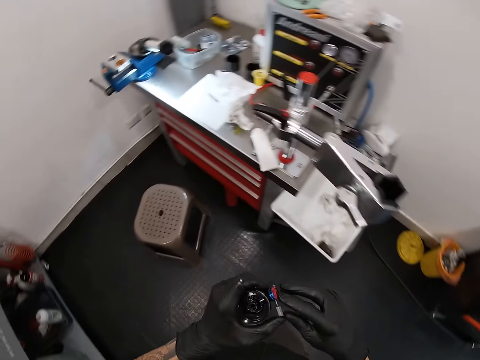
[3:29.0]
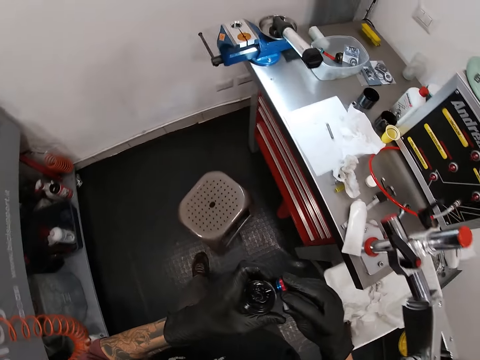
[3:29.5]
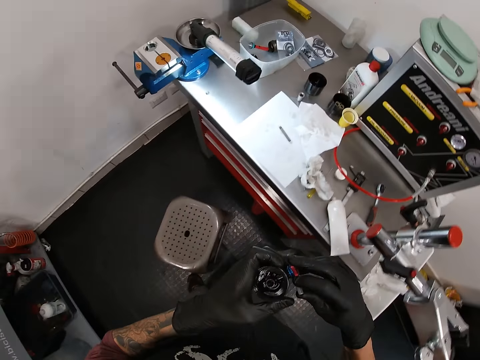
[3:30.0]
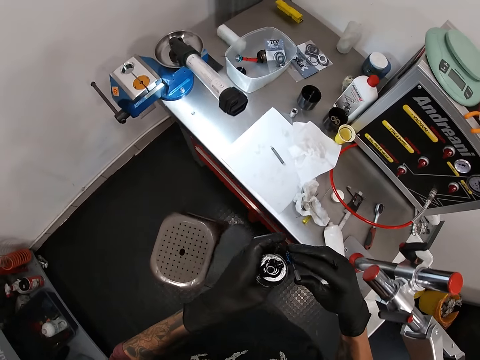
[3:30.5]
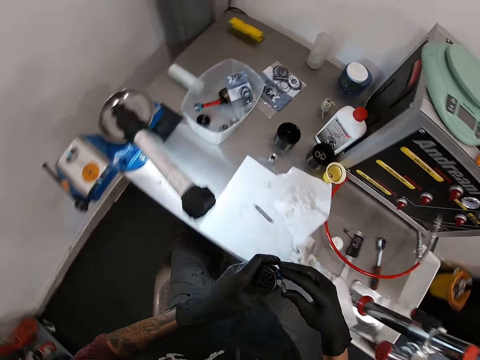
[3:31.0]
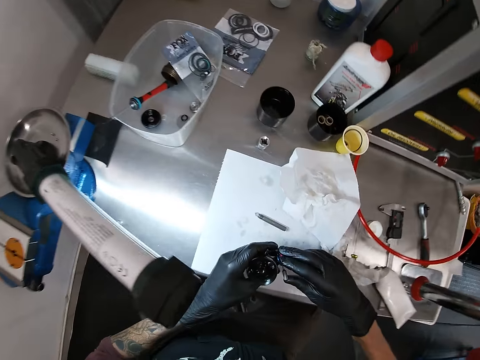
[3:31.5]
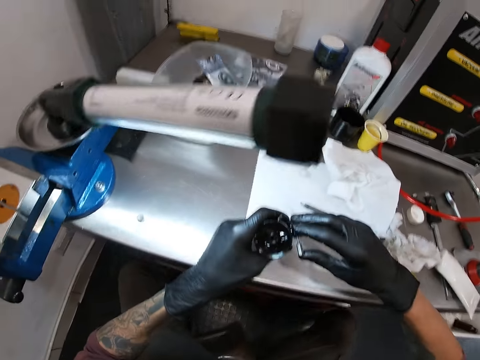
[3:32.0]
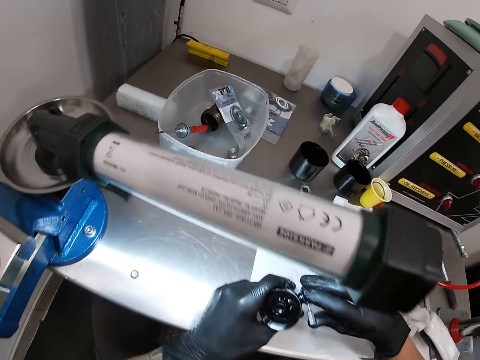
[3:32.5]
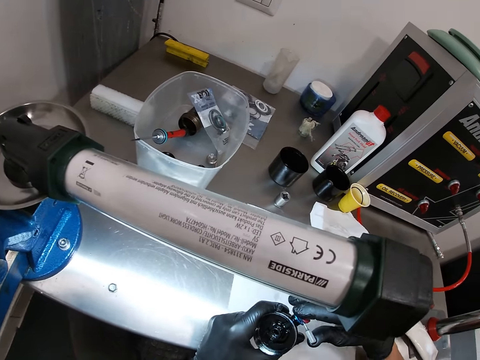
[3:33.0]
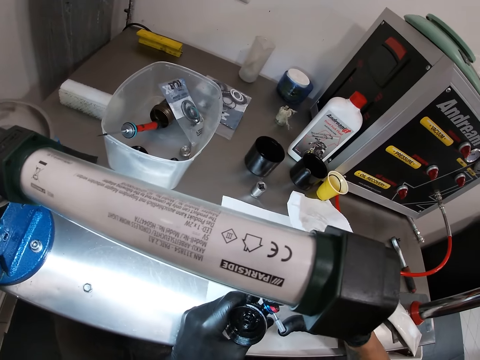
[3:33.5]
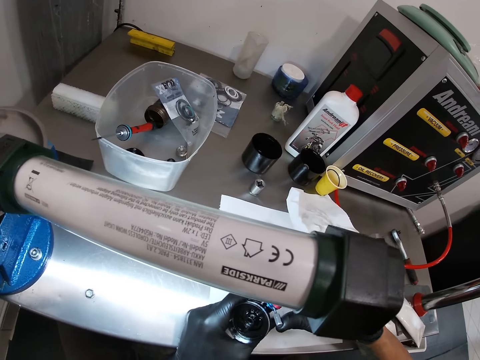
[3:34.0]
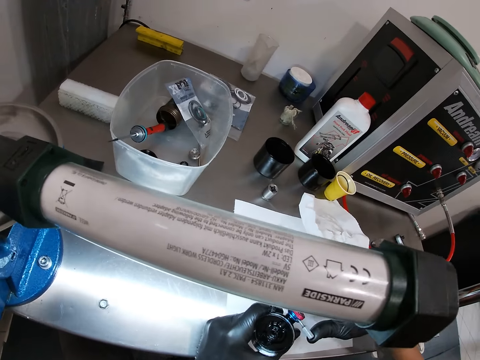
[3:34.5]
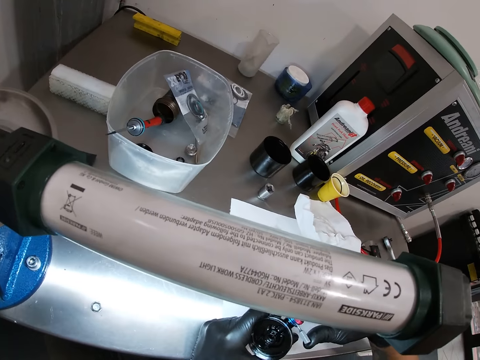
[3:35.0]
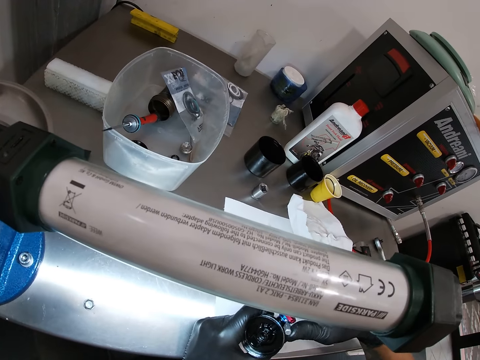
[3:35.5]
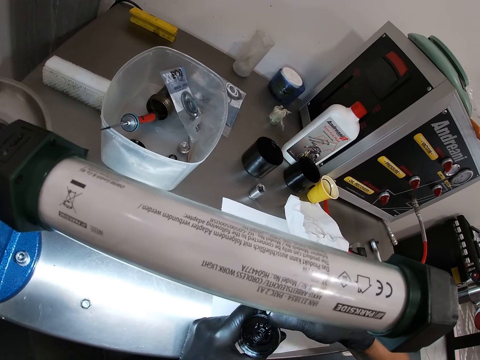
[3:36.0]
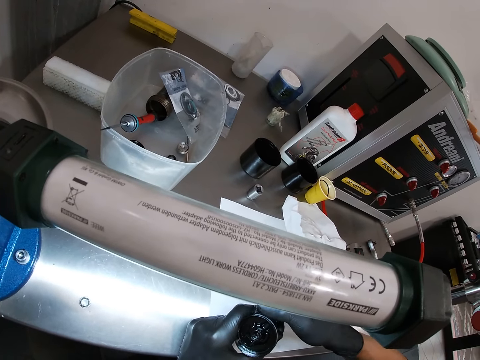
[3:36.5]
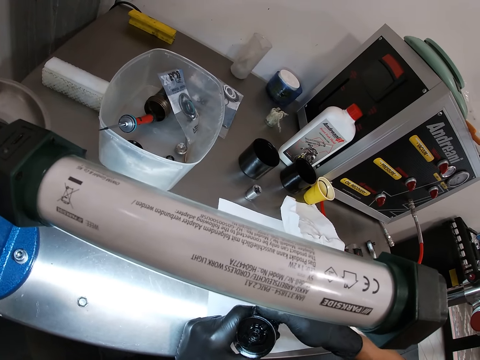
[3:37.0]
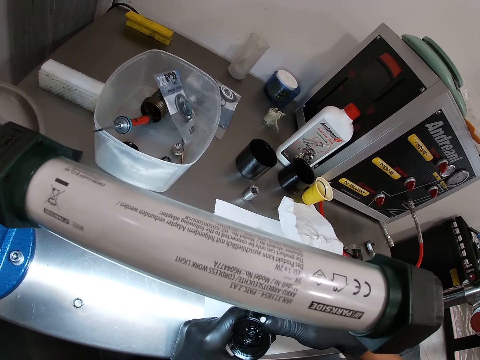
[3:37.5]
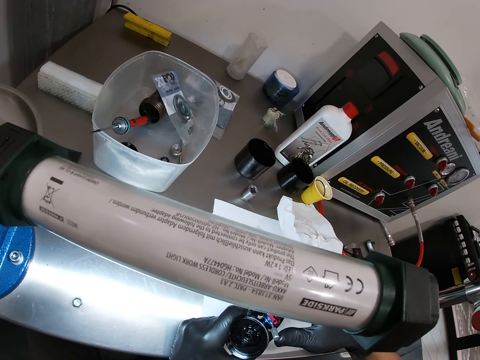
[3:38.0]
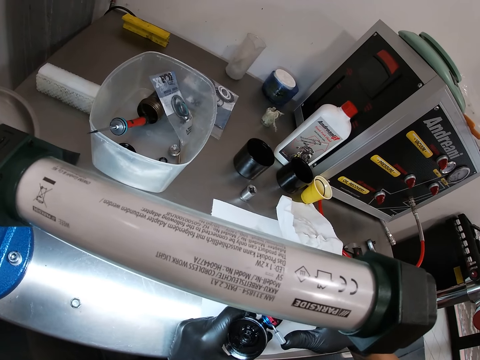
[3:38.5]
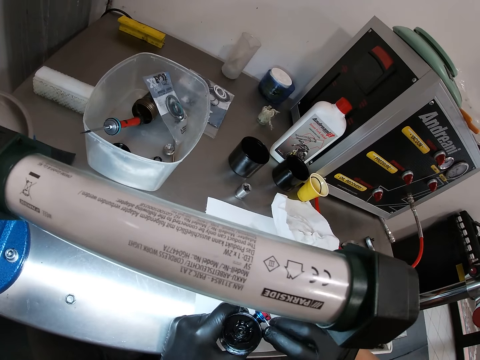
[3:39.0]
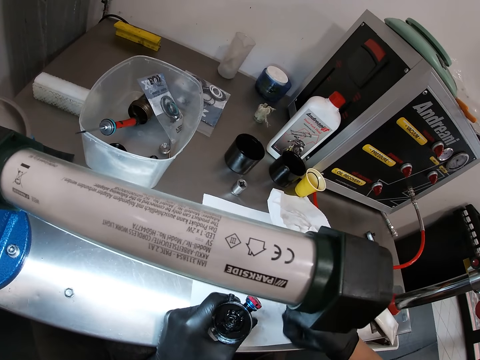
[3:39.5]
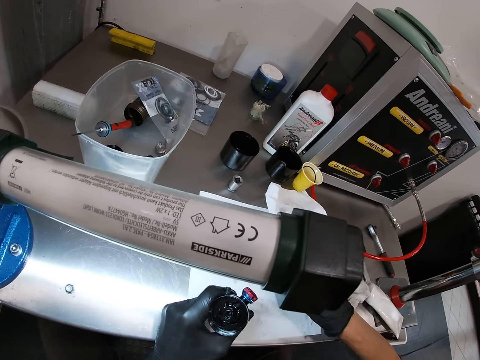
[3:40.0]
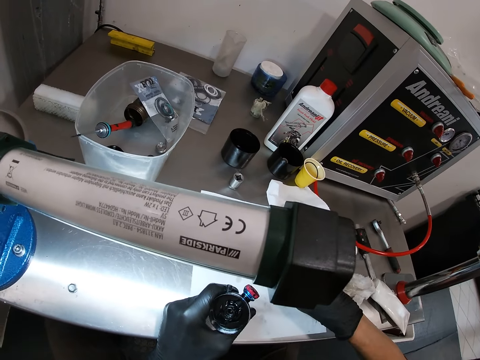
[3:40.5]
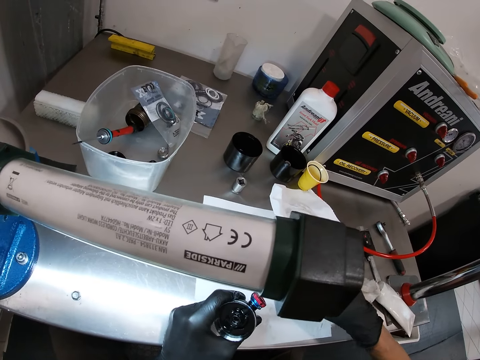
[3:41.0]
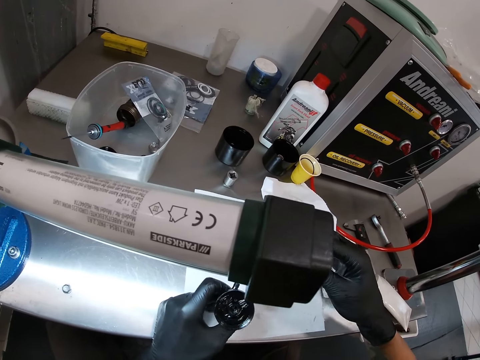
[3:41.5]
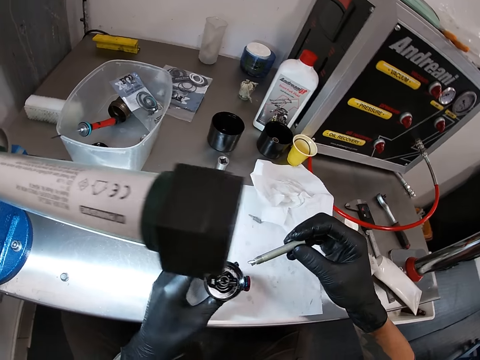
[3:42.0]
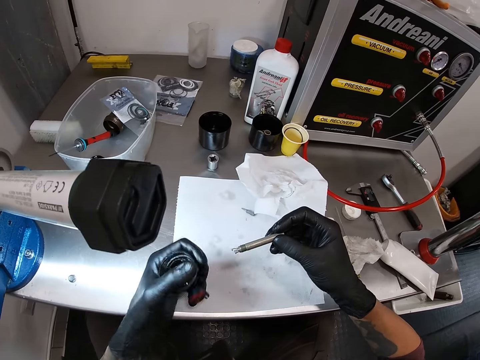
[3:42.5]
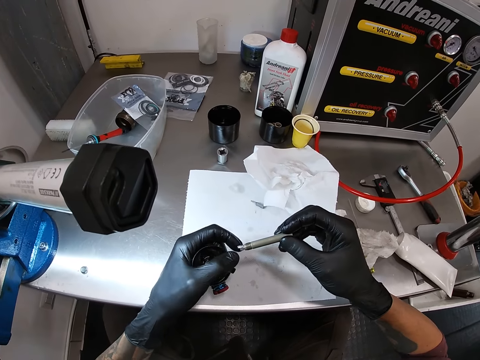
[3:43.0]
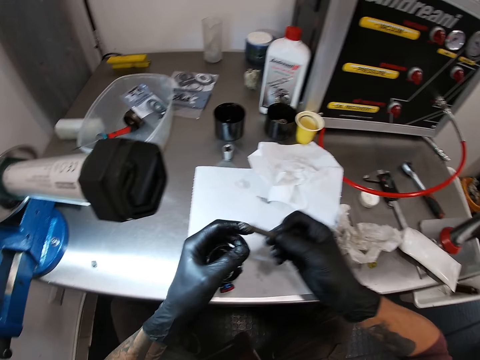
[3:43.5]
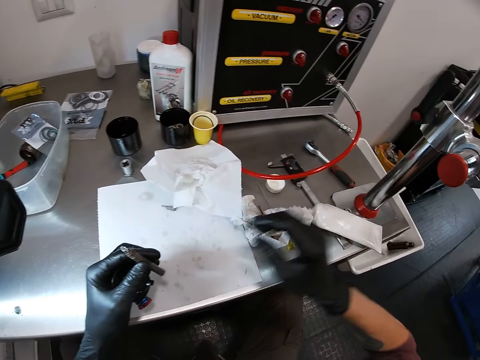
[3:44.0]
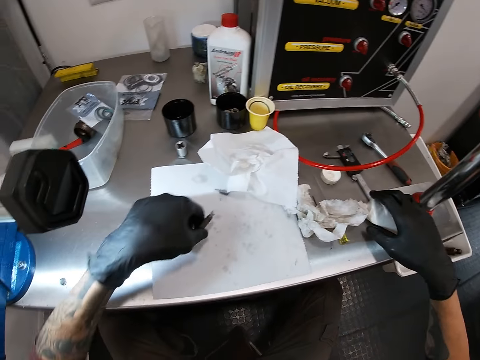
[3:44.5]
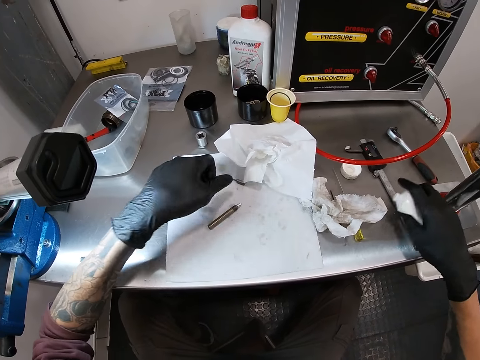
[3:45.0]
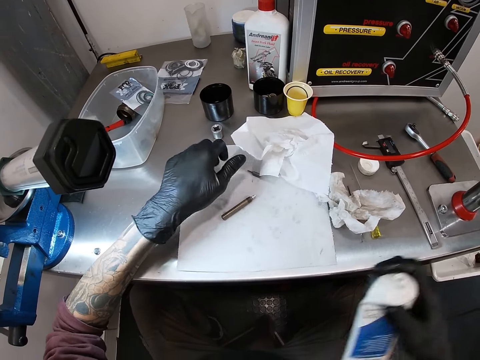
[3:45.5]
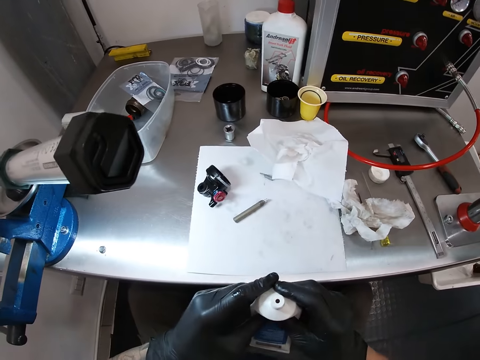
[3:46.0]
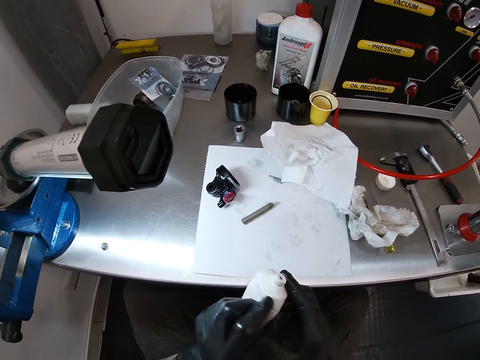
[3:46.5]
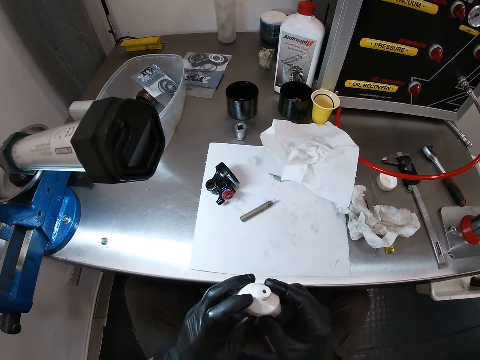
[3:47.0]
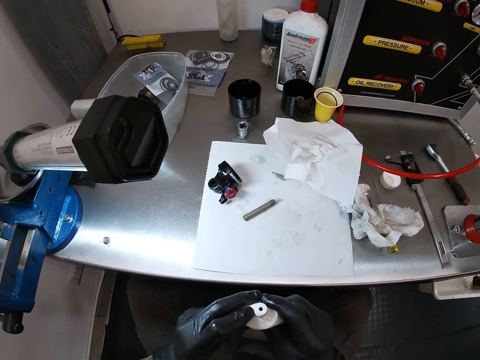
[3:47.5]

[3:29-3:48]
The camera wearer walks. He holds the bicycle headset with his gloved hands. He turns a knob on the bicycle headset in his left gloved hand with the screwdriver head in his right gloved hand. He removes the screwdriver head from the bicycle headset in his left gloved hand with his right gloved hand. He drops the screwdriver head on the paper on the table with his right gloved hand. He holds the bolt with his right gloved hand. He passes the bolt to his left gloved hand from his right gloved hand. He drops the bolt on the paper on the table with his left gloved hand. He picks up the tube from the table with his right gloved hand. He touches the bicycle headset on the table with his left gloved hand. He presses the tube with his gloved hands.

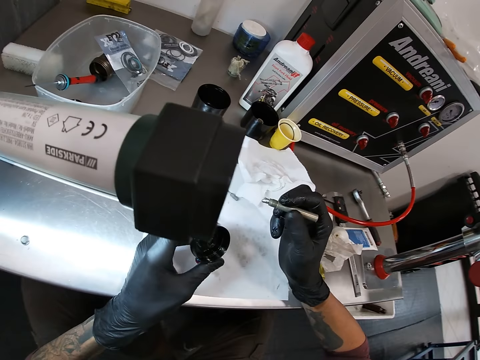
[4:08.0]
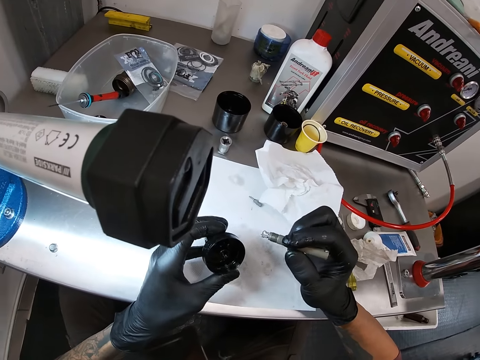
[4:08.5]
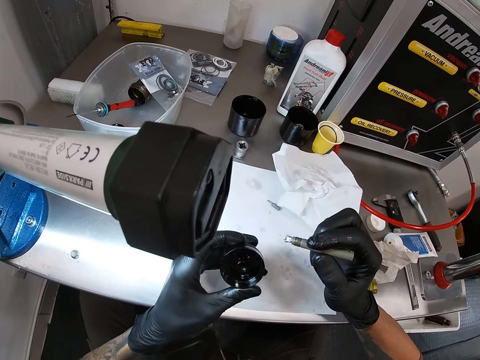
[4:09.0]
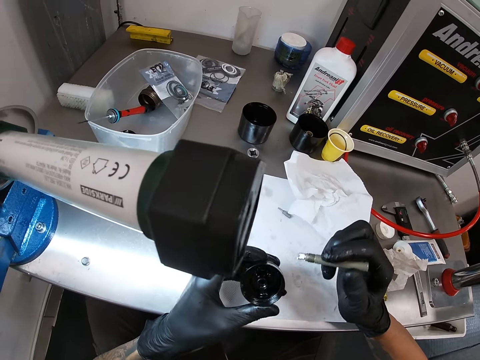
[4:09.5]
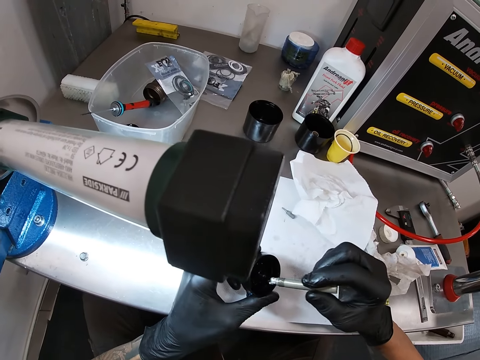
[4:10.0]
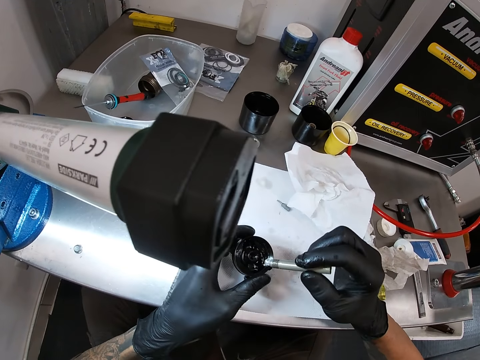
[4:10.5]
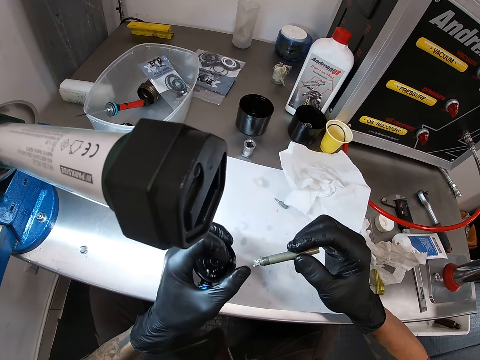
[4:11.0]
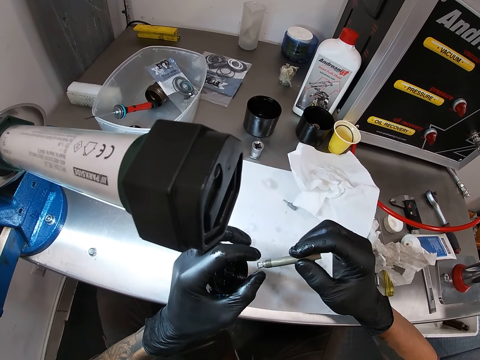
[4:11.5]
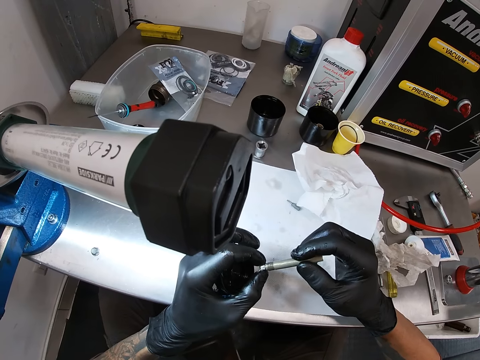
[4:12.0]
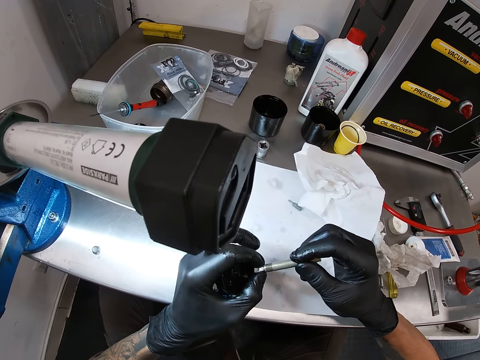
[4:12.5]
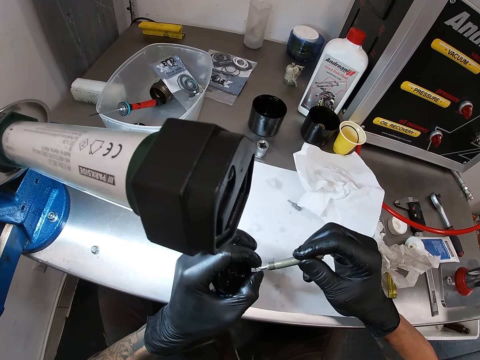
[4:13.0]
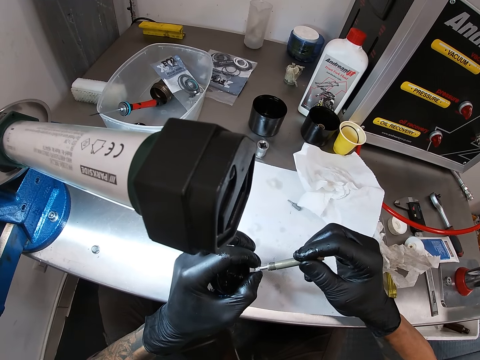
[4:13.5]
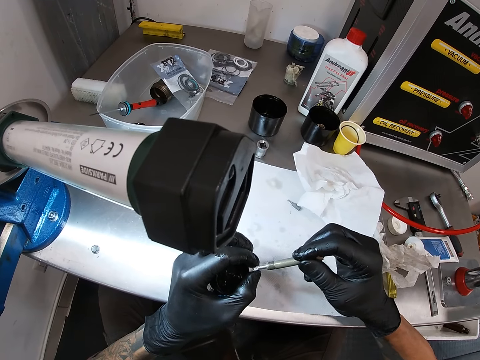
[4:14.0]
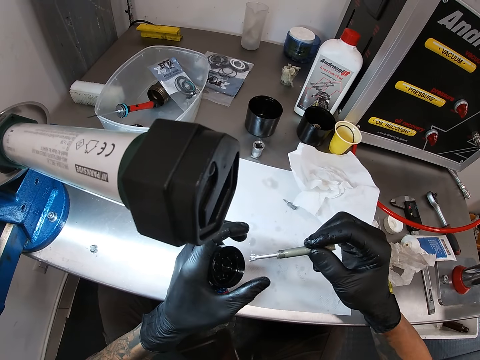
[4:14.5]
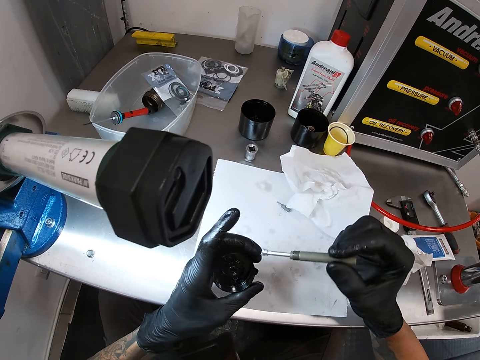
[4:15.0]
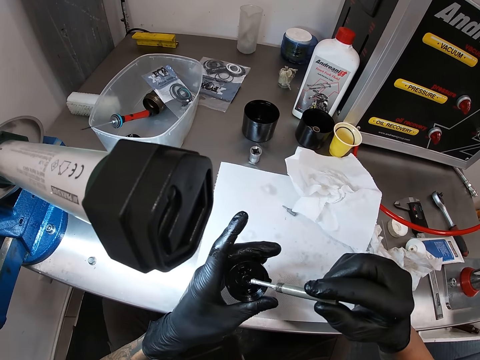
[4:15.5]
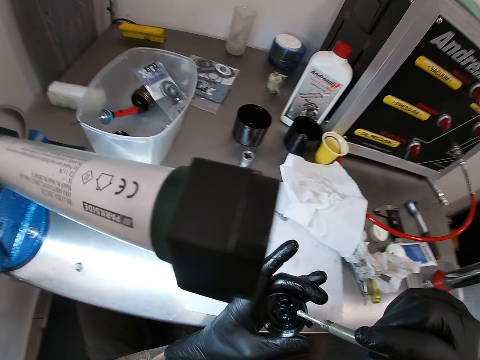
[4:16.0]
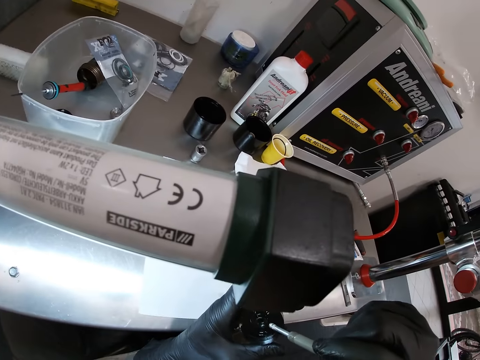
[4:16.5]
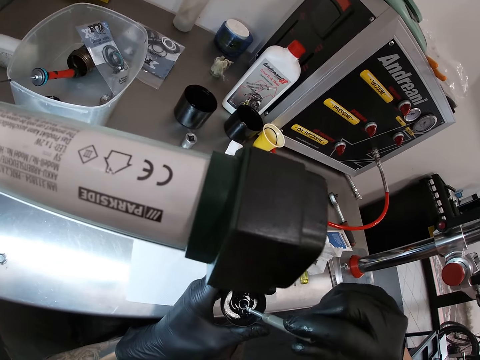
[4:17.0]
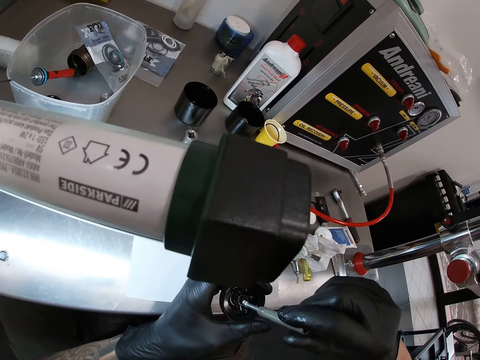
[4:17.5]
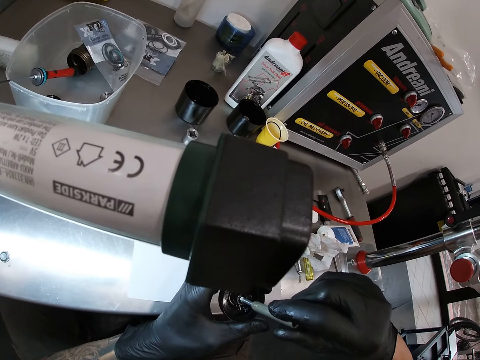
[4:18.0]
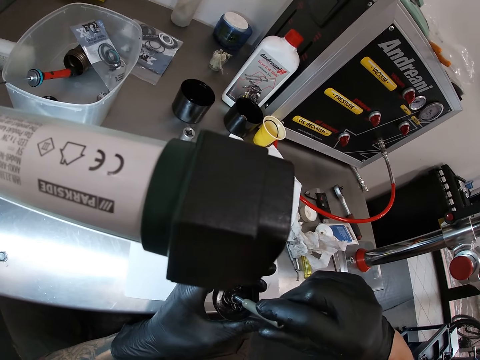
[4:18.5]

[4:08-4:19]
The camera wearer holds the metal. He pulls the screw from the bolt in his right gloved hand with his left gloved hand. He fixes the screw in the headset in his left gloved hand with his right gloved hand.
